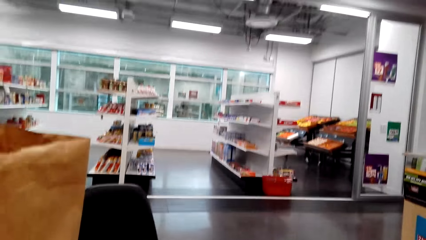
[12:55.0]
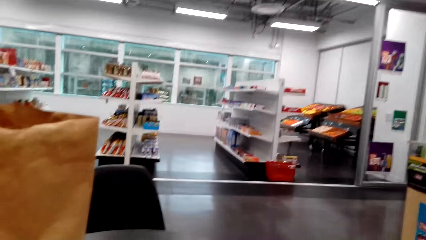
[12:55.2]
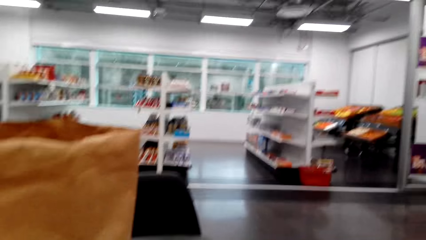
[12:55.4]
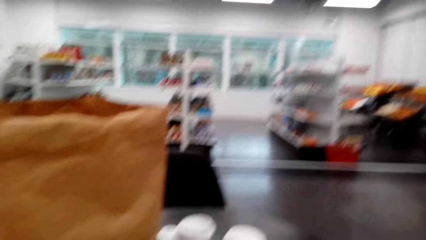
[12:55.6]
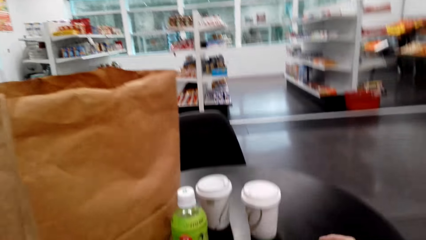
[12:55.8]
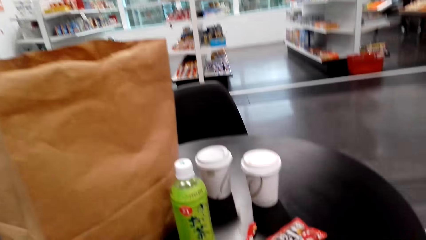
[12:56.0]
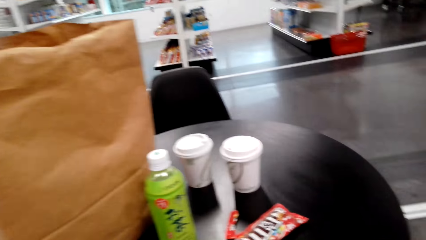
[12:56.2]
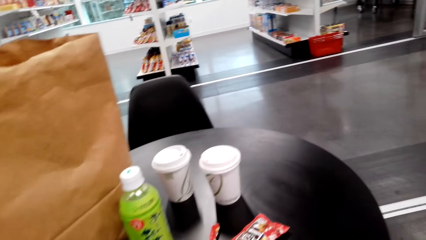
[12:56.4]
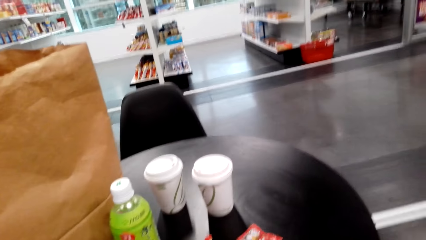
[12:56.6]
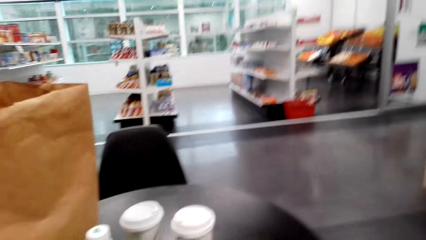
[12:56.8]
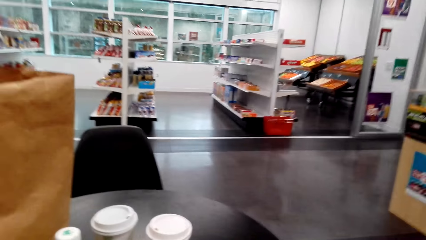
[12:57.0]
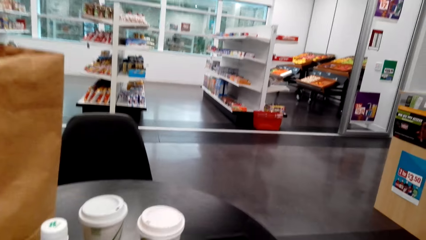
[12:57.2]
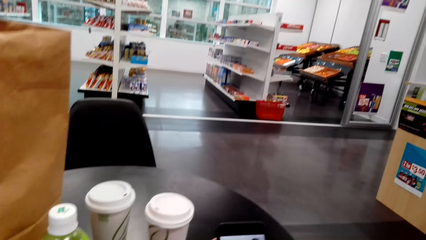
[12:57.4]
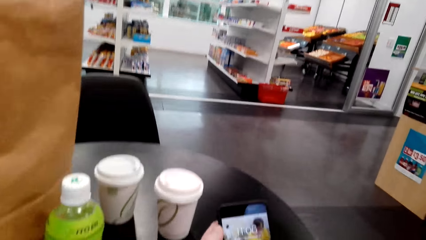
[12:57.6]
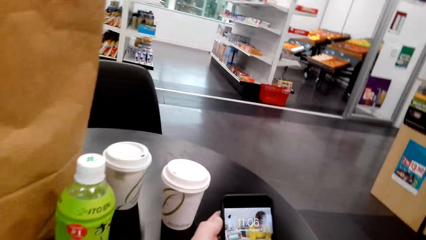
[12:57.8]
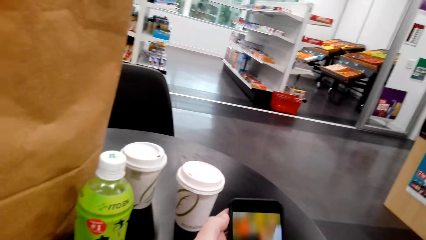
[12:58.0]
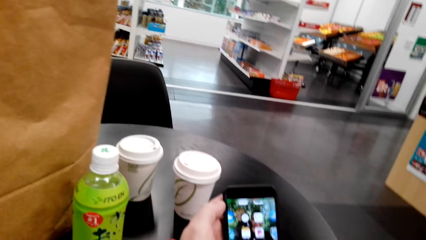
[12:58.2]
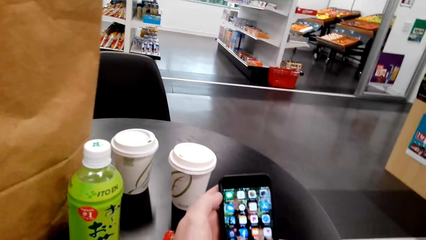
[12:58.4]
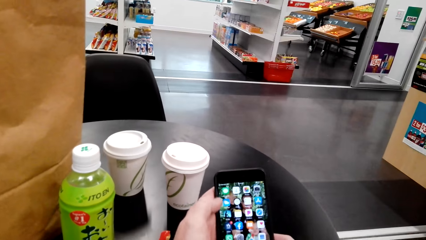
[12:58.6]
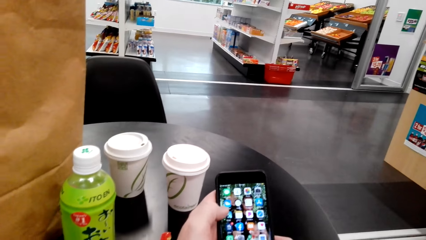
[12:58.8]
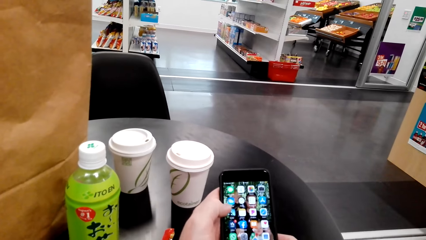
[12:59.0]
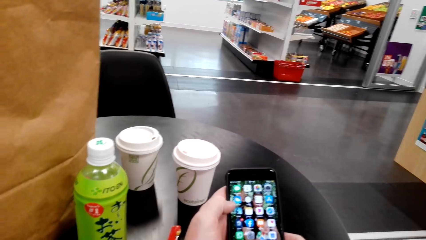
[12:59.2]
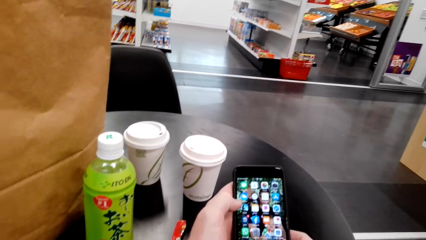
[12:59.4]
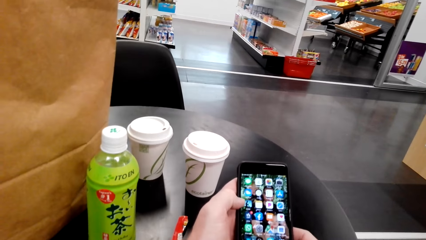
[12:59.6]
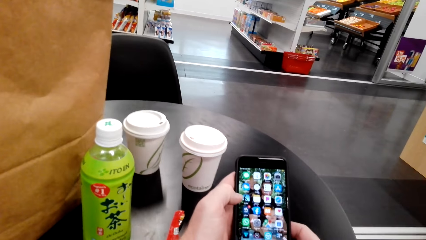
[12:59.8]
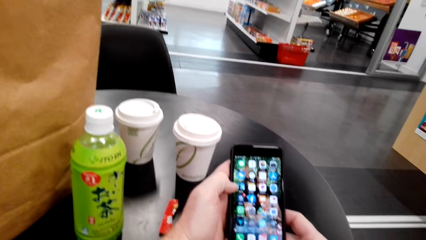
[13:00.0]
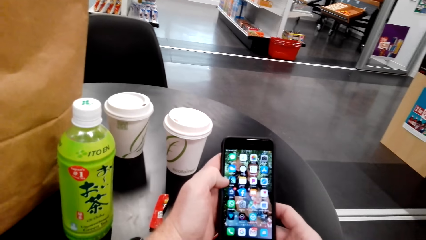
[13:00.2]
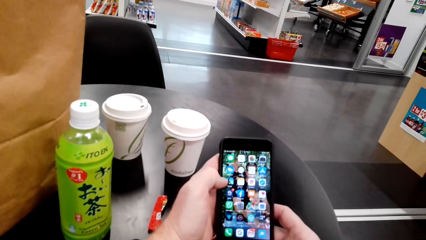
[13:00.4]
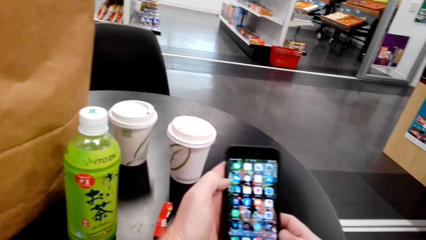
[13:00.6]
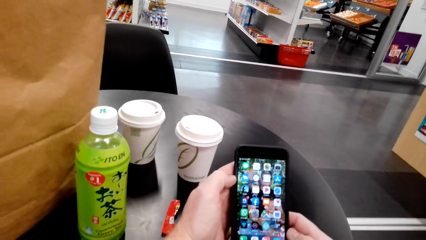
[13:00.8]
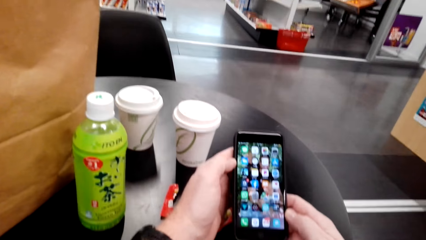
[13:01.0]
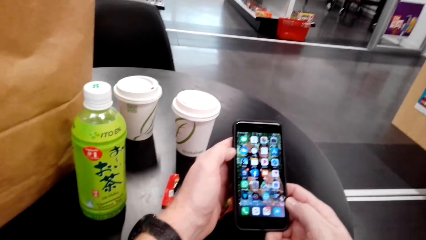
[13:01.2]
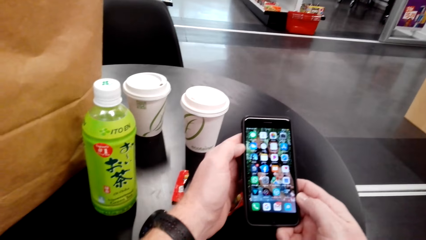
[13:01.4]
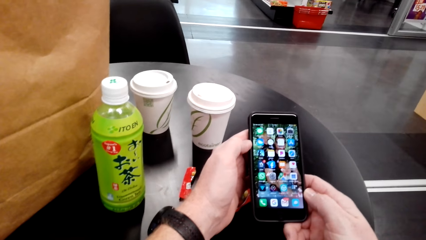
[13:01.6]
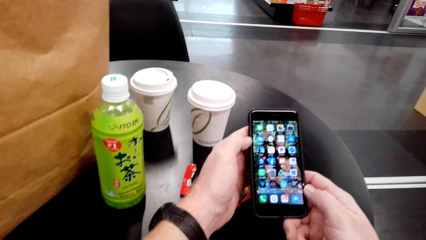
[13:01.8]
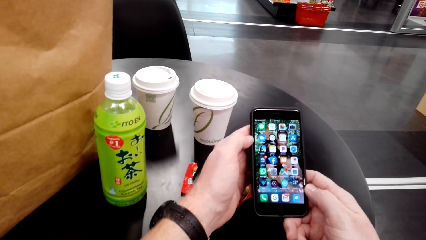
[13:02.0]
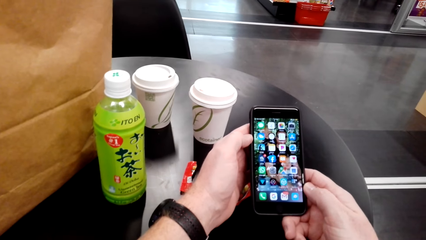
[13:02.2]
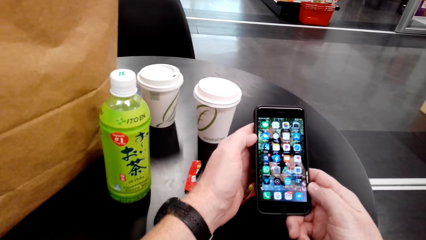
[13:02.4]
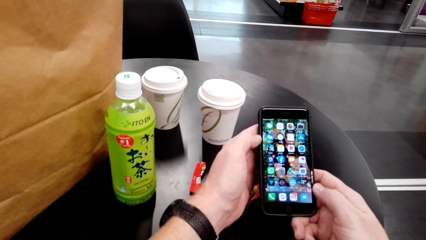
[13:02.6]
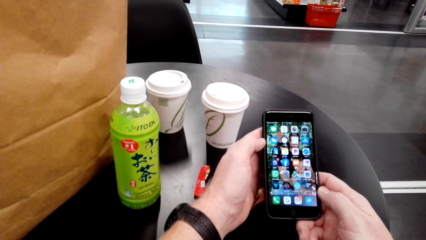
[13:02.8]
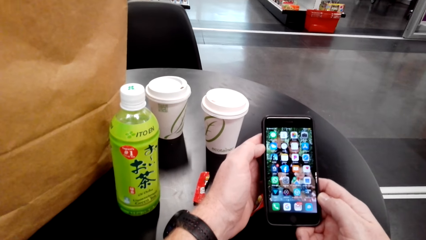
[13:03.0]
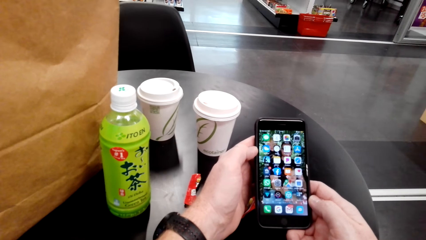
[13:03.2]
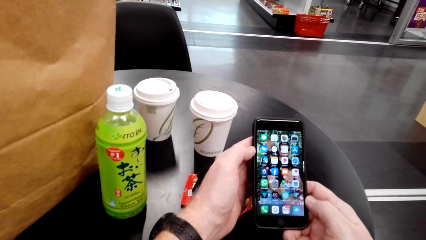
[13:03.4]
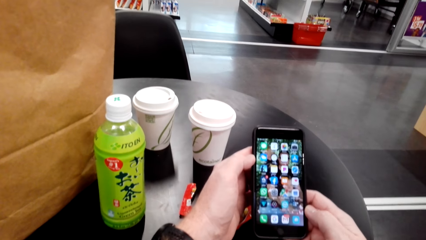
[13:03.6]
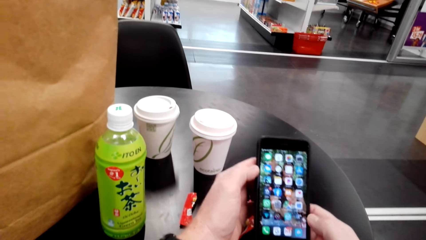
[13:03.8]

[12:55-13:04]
The camera wearer checks his phone.

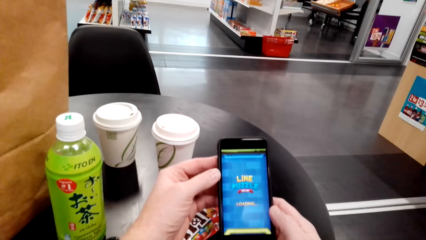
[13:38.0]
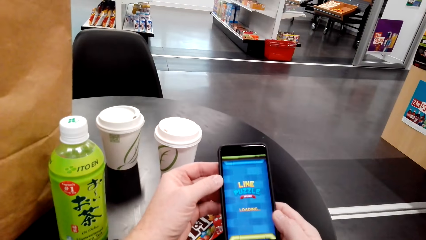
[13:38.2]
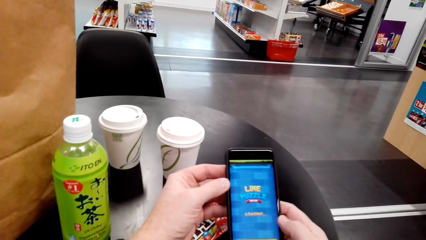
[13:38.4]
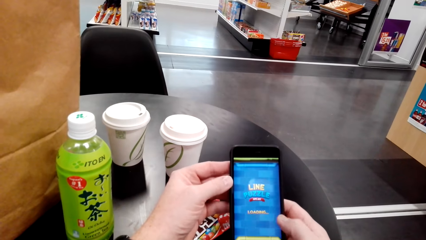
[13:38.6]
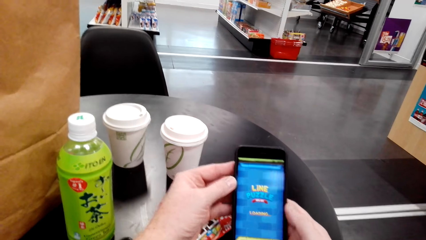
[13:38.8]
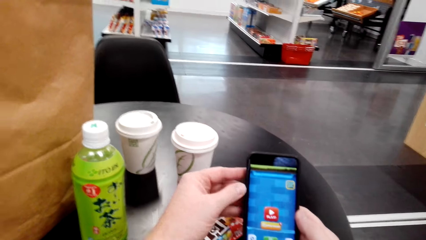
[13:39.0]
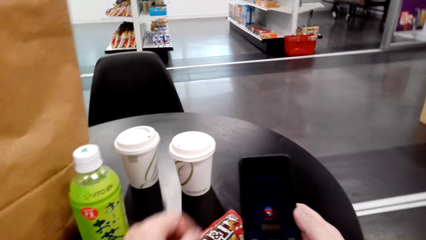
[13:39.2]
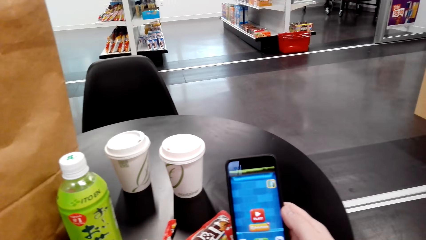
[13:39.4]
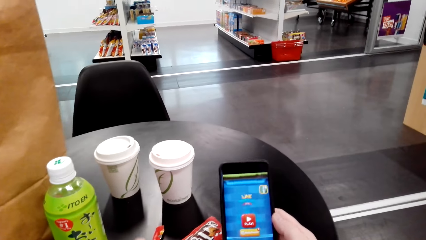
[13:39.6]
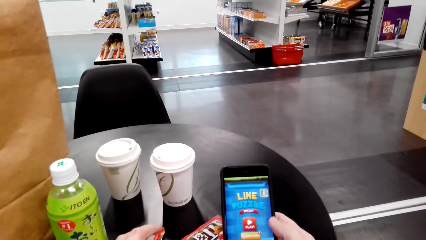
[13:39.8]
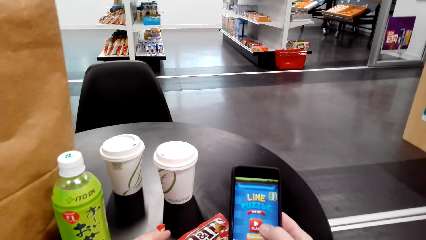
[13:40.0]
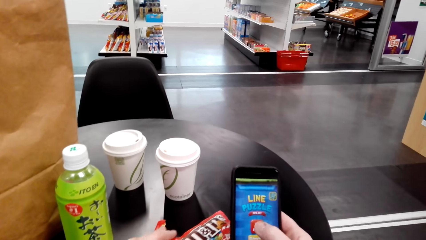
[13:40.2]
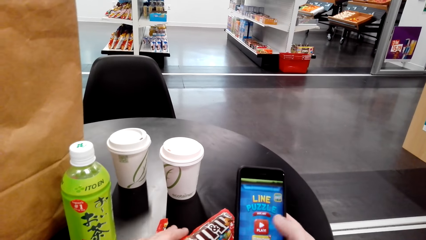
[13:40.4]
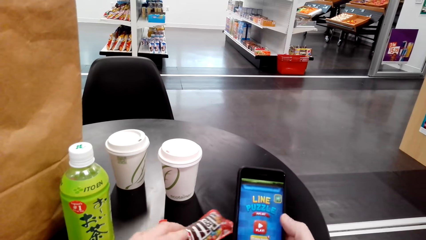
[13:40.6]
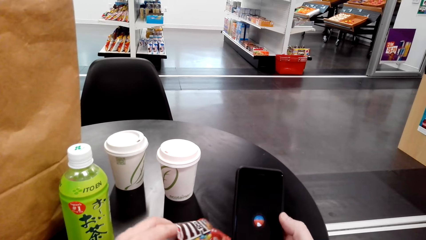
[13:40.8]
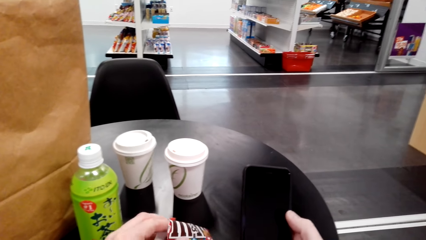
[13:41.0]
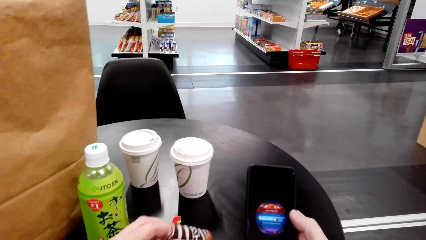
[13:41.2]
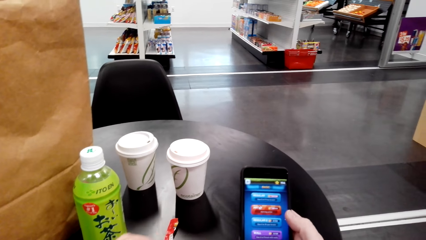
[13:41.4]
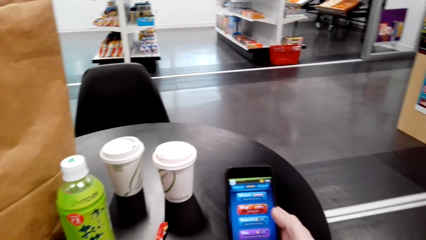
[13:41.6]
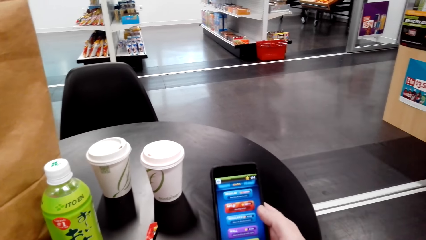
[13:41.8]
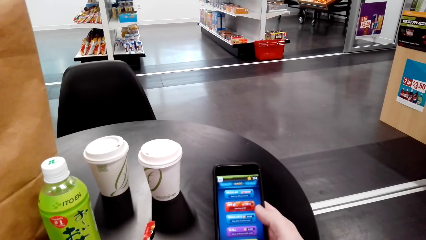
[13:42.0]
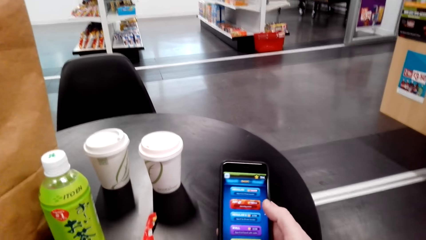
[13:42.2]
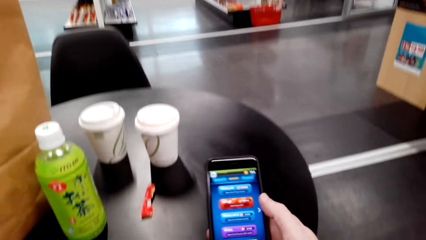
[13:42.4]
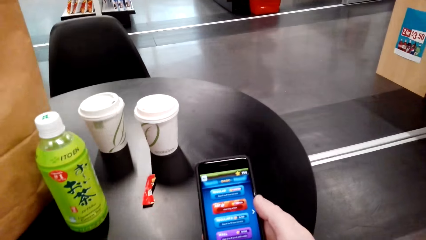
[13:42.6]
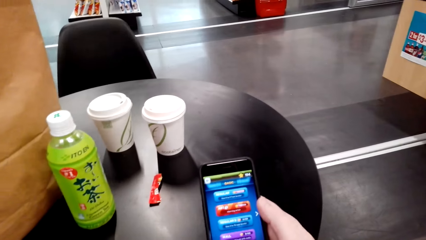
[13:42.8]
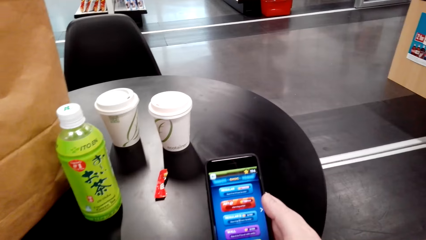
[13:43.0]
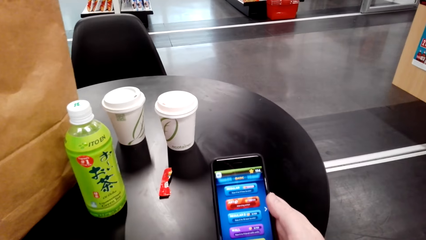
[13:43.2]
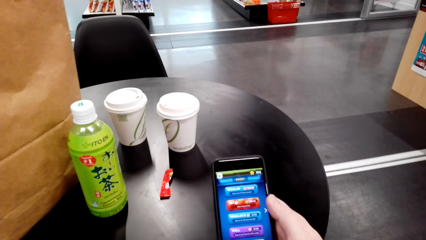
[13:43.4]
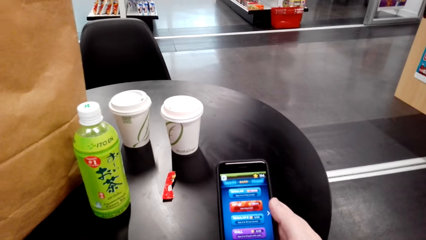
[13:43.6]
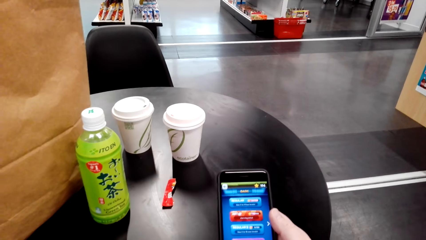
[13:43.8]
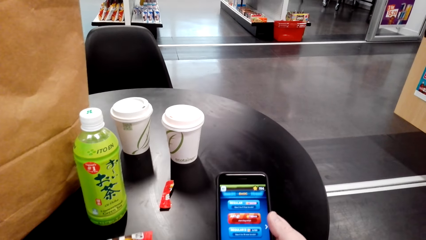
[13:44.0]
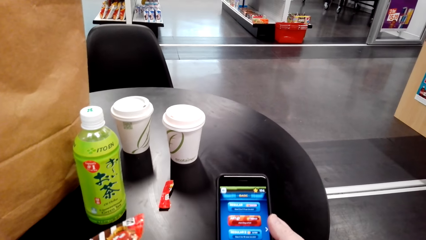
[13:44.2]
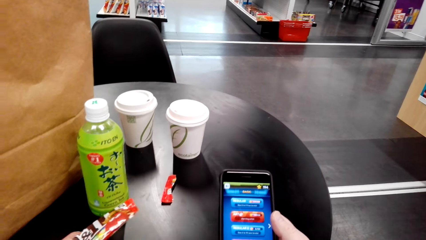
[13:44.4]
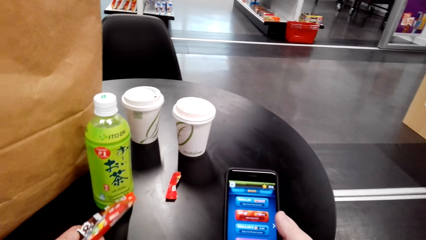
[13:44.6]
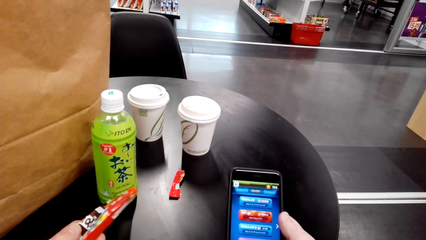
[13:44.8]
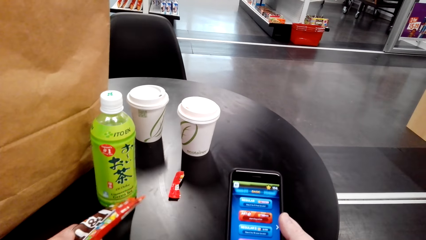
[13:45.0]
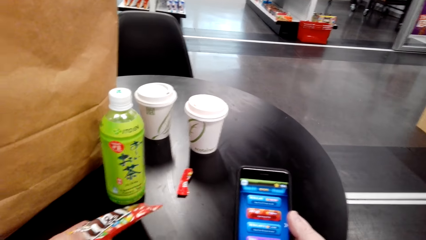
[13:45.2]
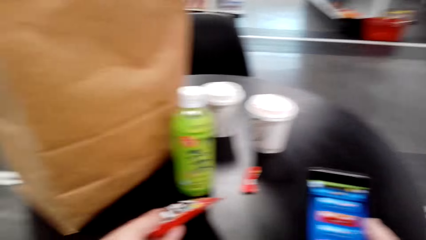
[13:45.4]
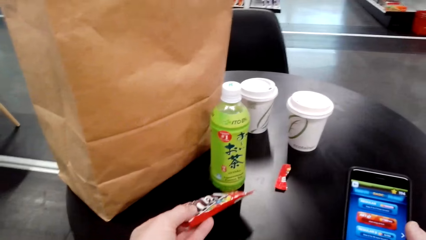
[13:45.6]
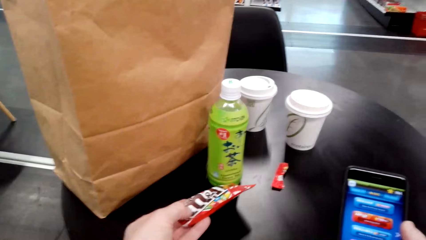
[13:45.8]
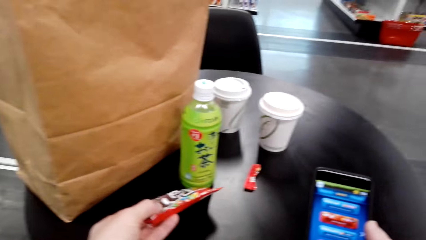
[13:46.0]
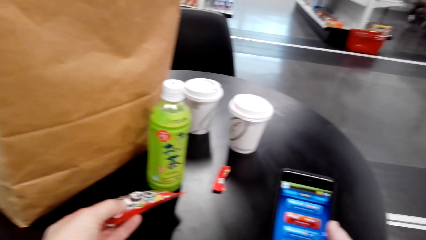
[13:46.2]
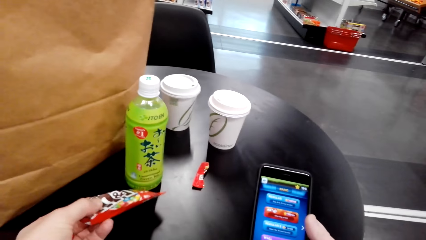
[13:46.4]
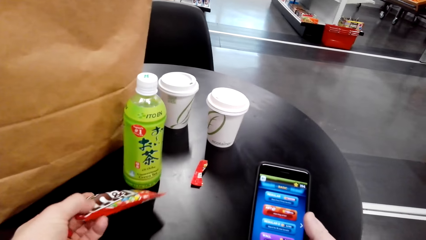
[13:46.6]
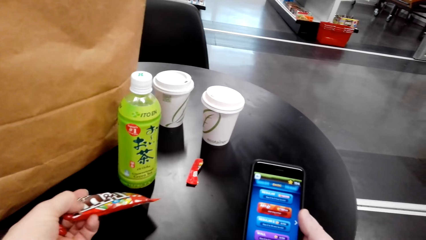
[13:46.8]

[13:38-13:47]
The camera wearer picks up the packet of candies on the table. They take candies from the packet.
